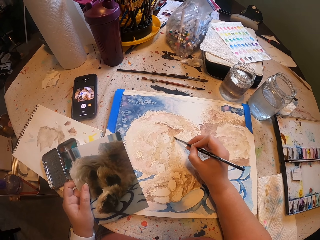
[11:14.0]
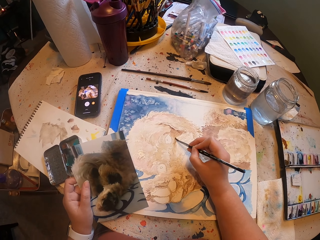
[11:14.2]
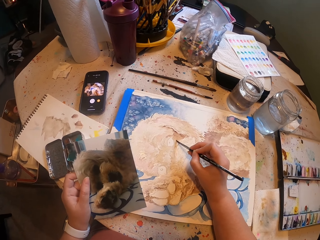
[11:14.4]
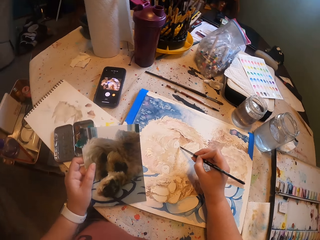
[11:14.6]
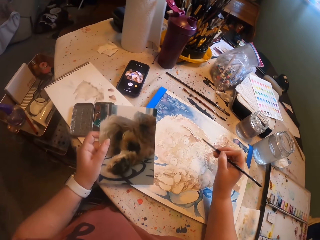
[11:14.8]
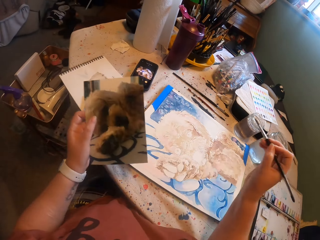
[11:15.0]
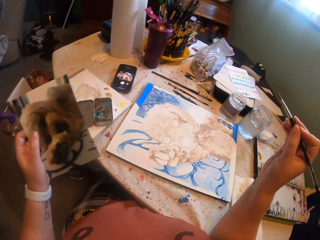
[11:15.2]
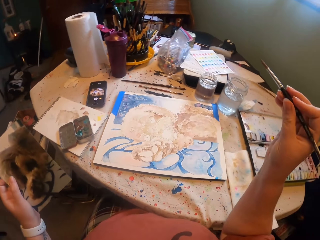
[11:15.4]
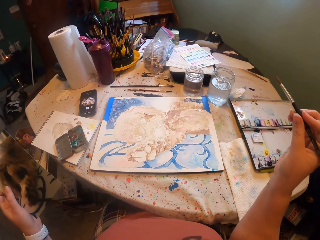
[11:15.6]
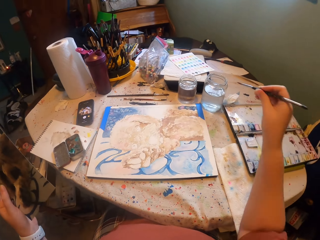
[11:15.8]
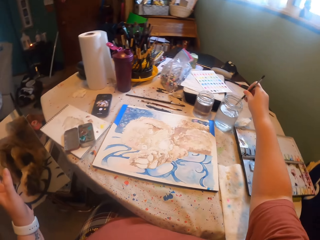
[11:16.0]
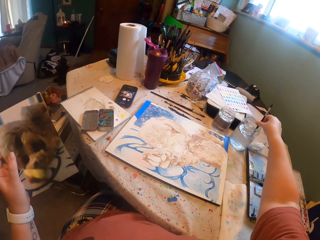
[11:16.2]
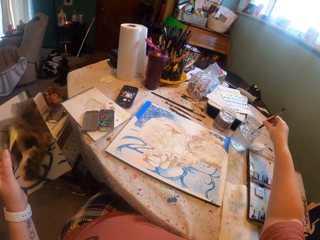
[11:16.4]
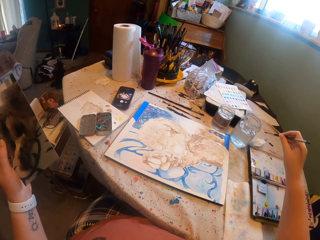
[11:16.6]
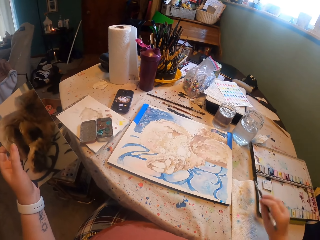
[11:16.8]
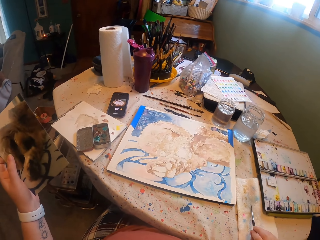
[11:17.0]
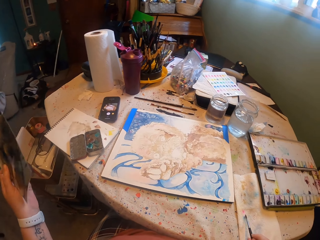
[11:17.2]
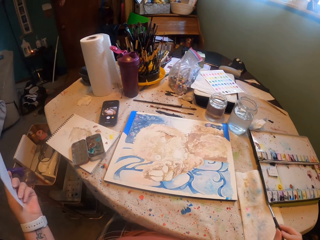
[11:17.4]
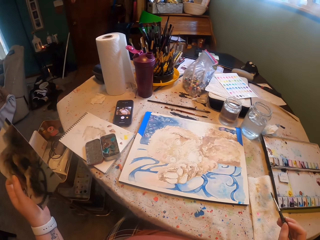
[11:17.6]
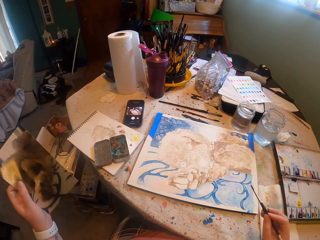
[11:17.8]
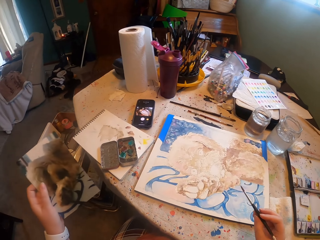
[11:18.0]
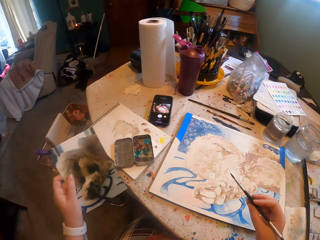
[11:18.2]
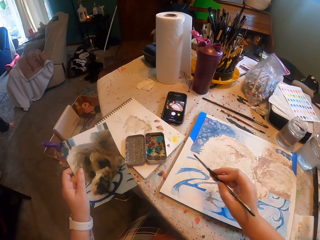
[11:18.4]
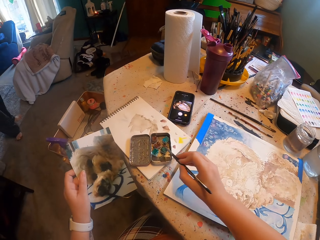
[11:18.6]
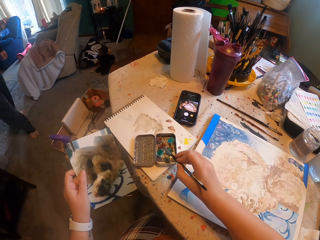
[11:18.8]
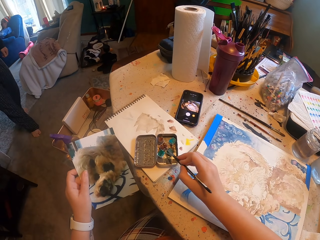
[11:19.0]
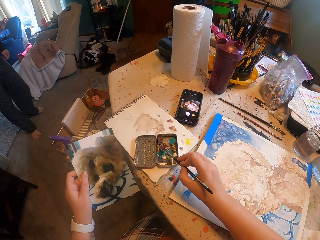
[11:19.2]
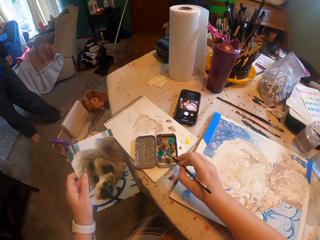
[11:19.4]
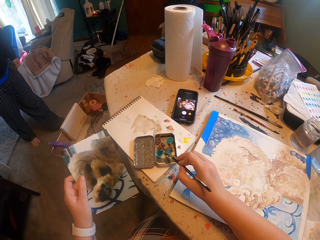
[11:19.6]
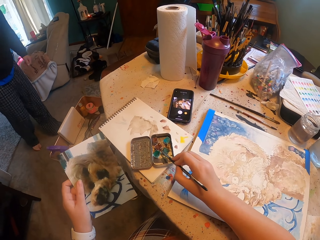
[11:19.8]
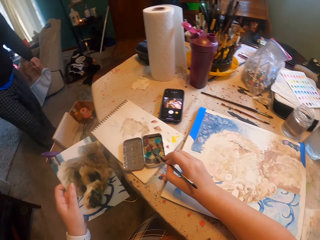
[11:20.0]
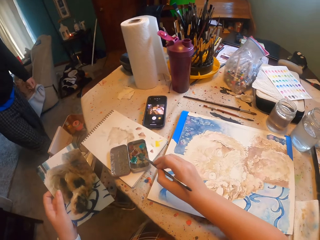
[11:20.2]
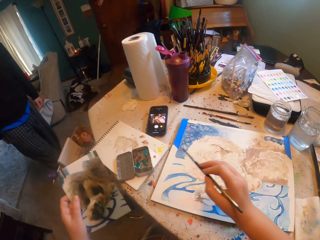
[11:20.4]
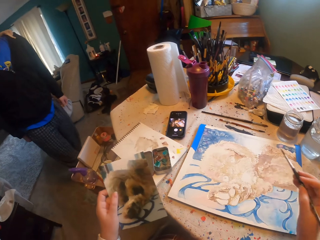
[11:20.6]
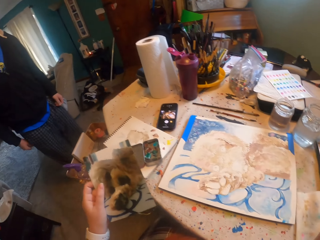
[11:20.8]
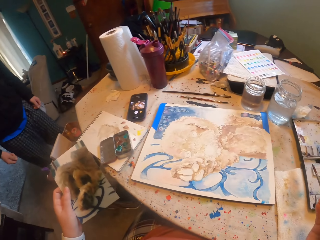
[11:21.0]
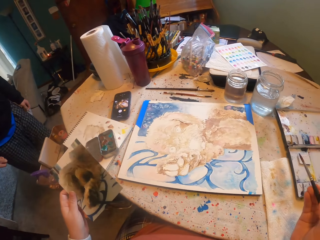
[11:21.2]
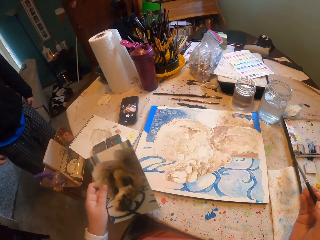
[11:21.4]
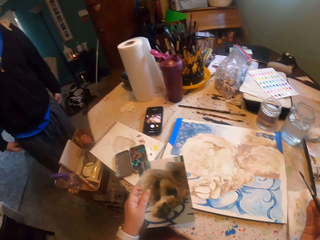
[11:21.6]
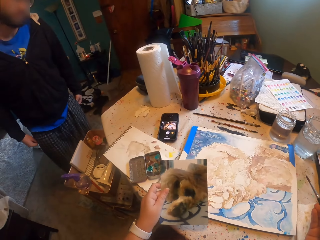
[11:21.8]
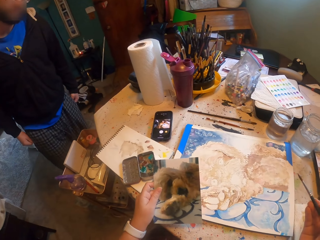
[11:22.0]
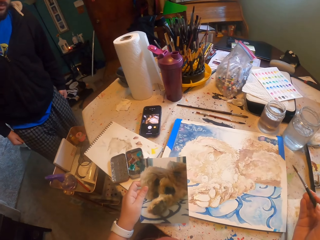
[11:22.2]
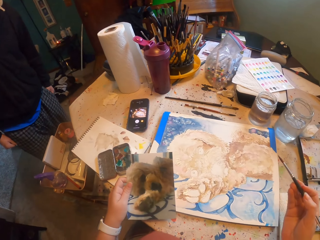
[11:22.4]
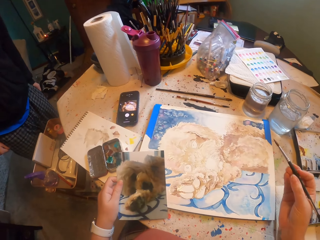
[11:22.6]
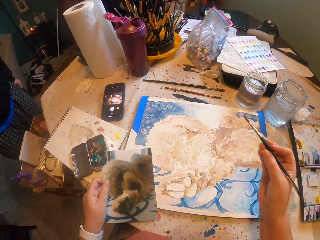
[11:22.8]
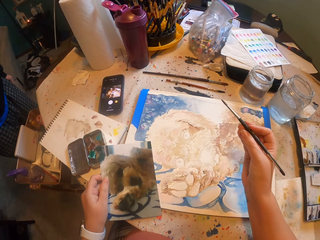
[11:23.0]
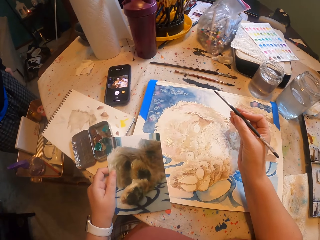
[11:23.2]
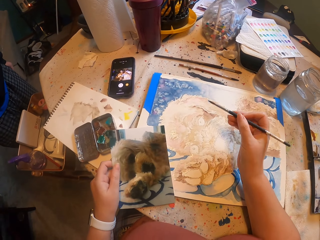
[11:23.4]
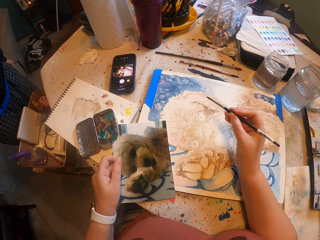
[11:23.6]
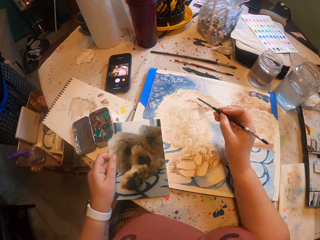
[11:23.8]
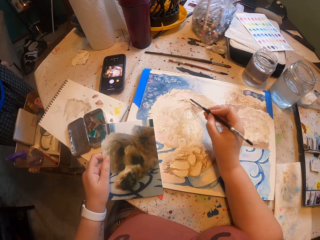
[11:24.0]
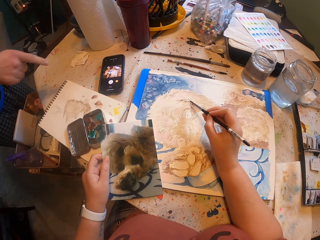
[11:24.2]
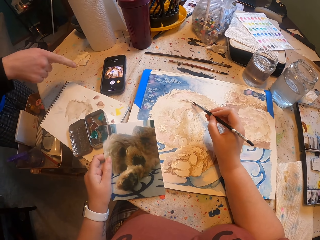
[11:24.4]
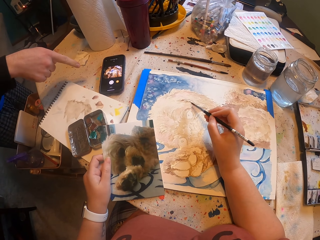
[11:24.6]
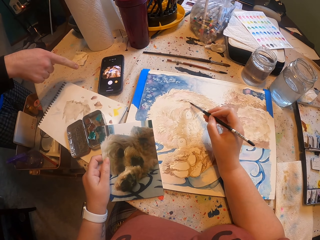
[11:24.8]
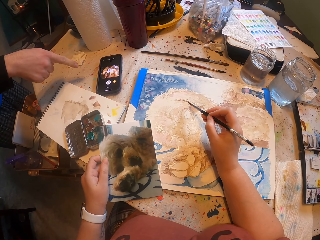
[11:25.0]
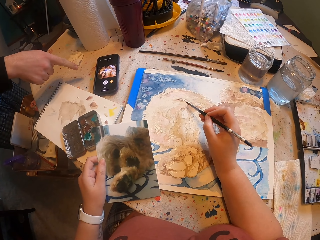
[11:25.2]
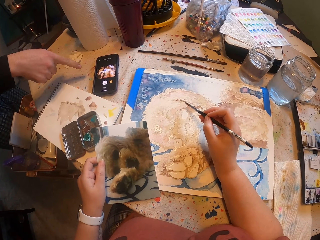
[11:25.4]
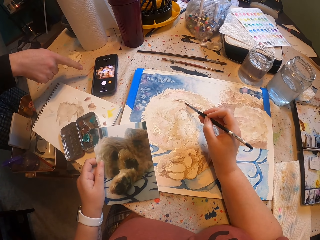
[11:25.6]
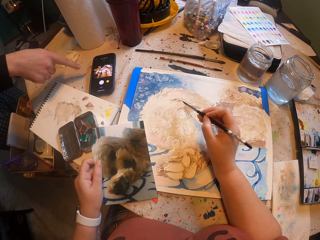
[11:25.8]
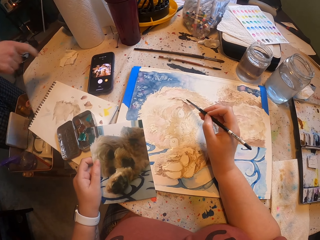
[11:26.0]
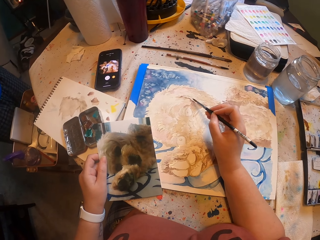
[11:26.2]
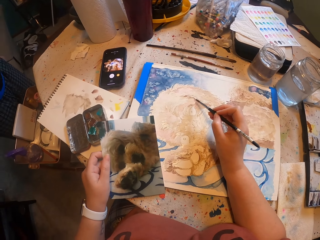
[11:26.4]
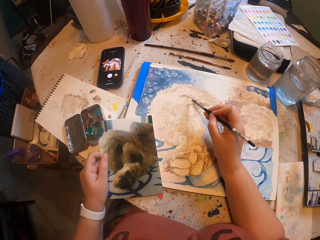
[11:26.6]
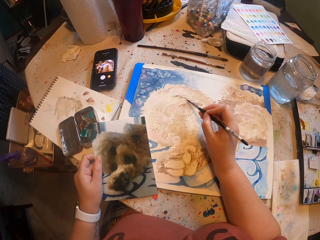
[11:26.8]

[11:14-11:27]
The camera wearer dips the paint brush in water. They remove excess water. They dip the paint brush in the paint. They paint on a canvas.

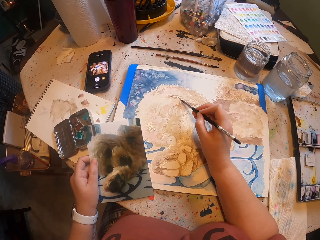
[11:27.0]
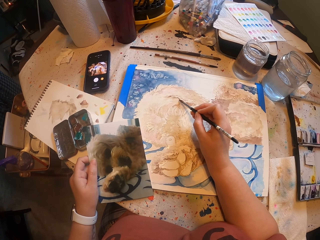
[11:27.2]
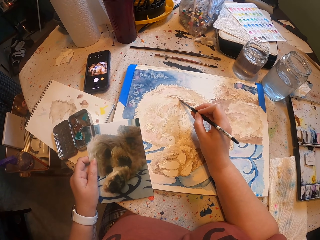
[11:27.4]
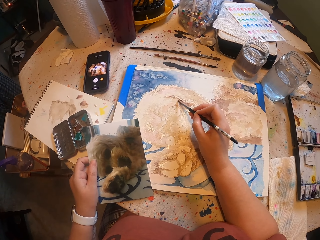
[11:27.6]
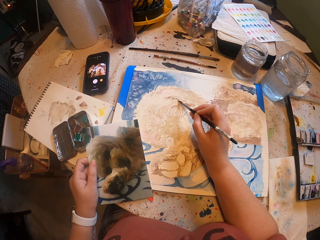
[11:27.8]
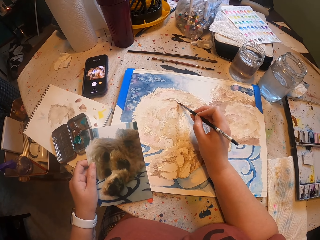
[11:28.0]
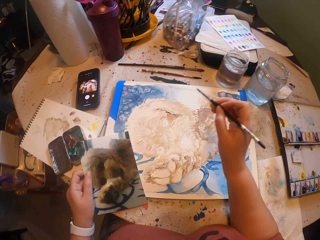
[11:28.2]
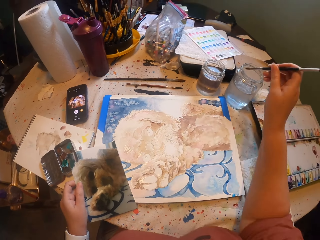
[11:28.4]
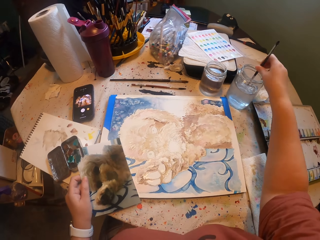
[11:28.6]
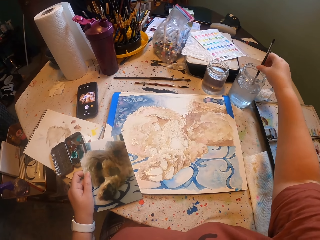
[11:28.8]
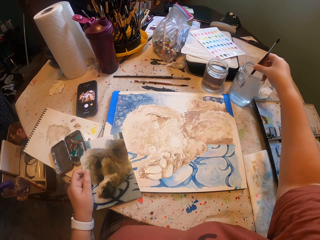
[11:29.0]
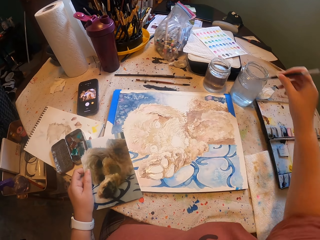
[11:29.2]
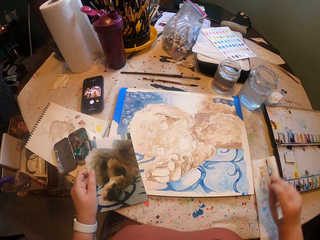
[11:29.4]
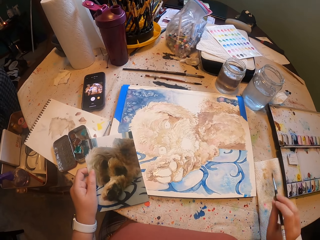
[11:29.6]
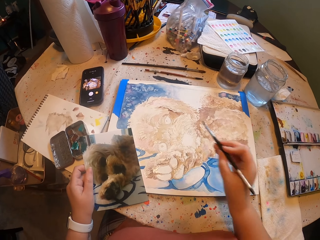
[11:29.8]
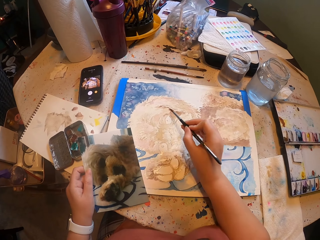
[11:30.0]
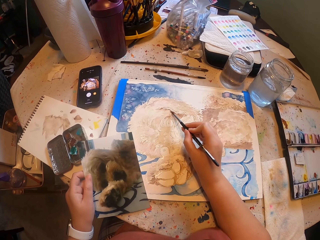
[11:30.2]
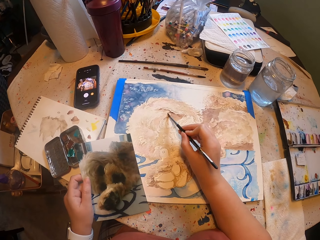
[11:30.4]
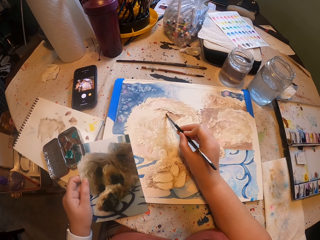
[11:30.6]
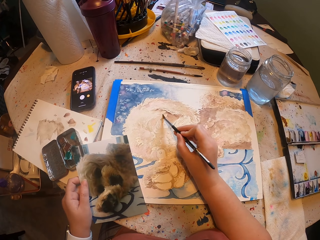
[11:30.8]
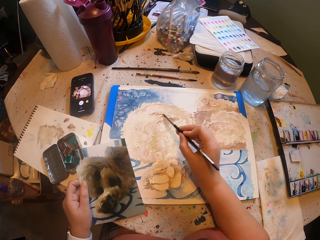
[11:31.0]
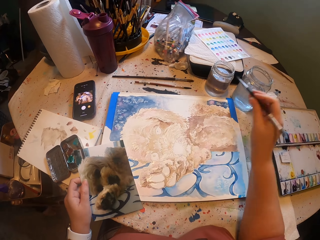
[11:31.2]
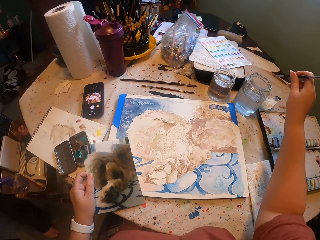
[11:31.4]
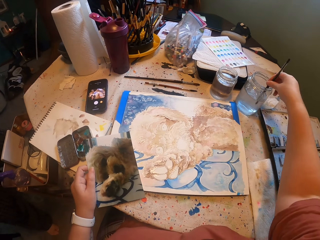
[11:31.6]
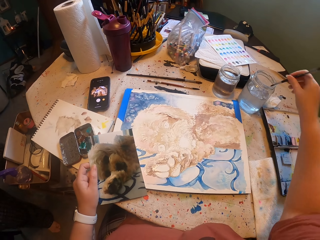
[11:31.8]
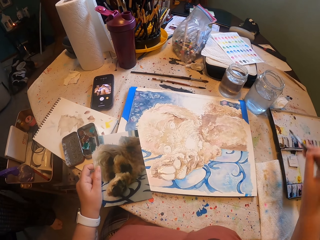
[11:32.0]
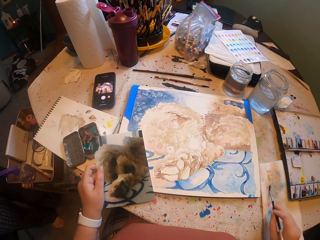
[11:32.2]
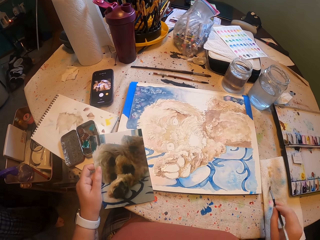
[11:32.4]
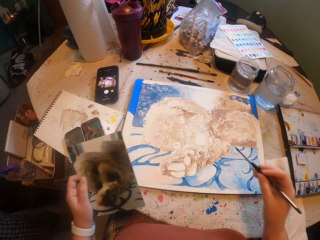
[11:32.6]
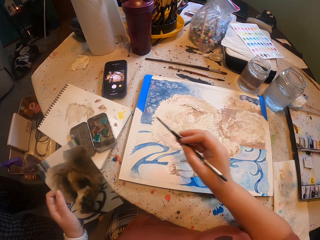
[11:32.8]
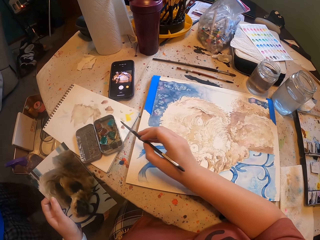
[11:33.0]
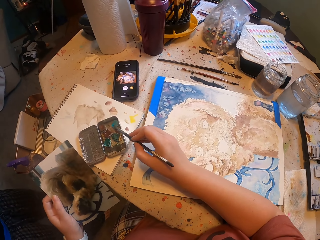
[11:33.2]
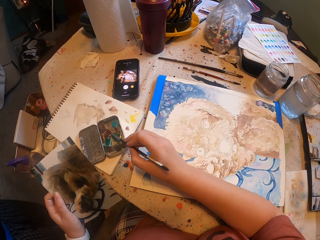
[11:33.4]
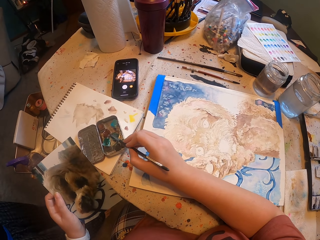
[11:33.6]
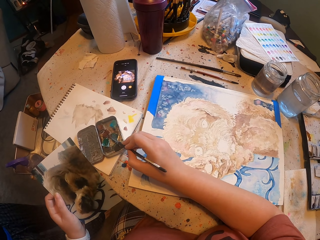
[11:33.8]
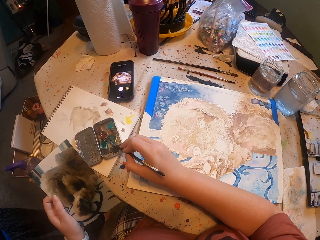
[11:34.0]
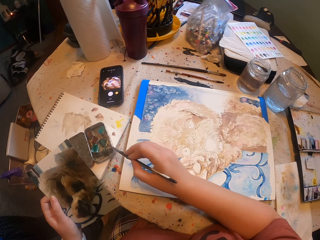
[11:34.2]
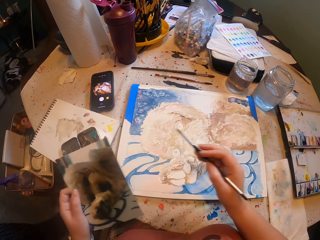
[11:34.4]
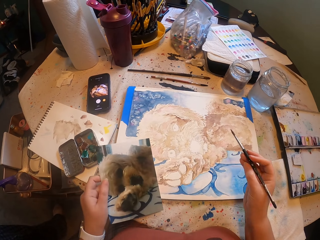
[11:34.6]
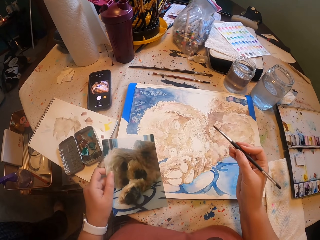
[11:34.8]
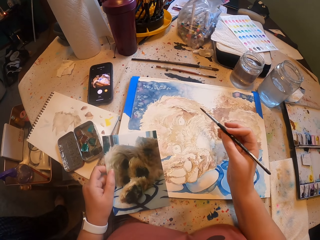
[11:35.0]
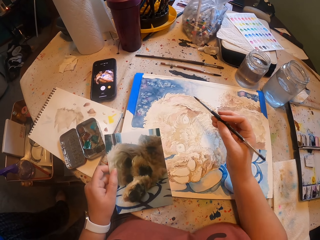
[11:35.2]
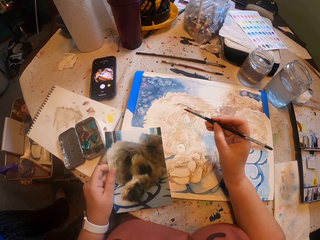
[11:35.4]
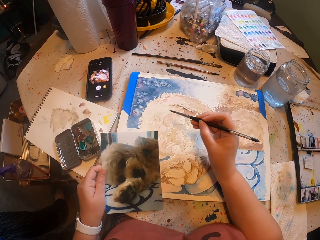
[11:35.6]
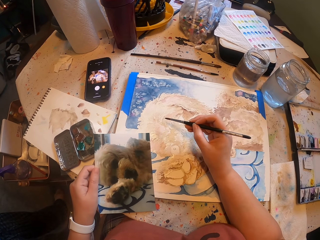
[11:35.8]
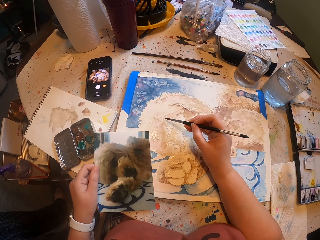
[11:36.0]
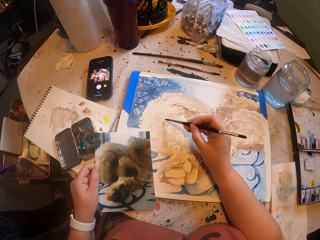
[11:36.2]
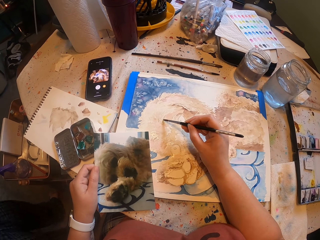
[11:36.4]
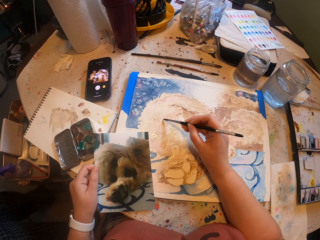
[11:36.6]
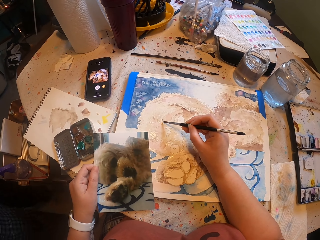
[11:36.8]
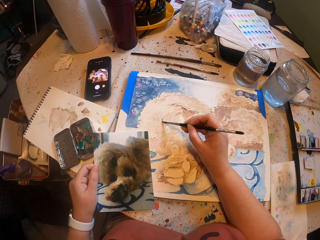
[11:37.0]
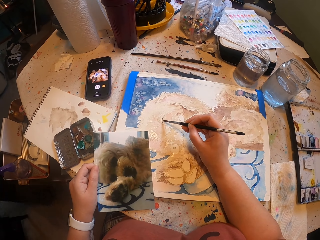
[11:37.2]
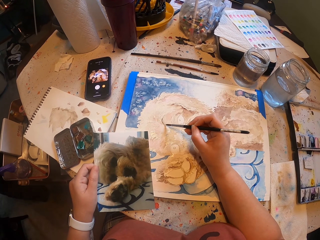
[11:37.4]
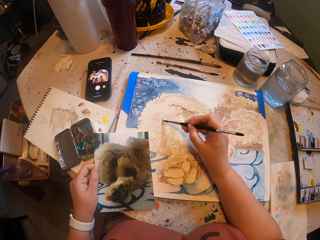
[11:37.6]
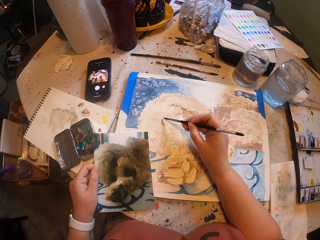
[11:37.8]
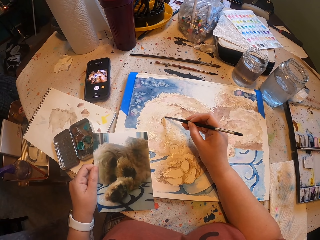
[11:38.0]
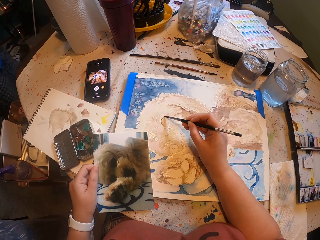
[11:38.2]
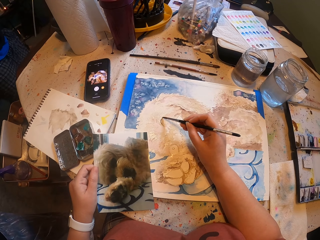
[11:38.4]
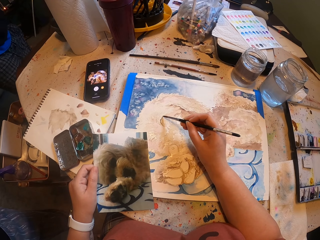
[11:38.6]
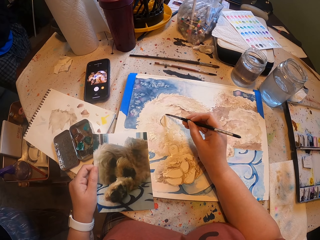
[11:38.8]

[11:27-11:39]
The camera wearer dips the paint brush in water. They paint on a canvas. They dip the paint brush in water. They dip the brush in paint. They paint.
